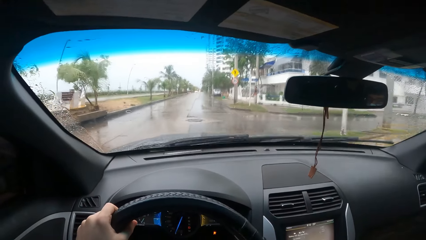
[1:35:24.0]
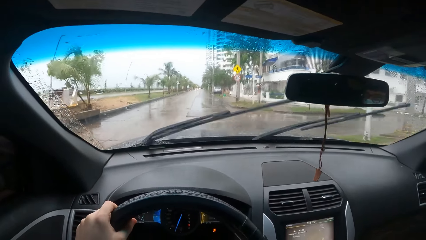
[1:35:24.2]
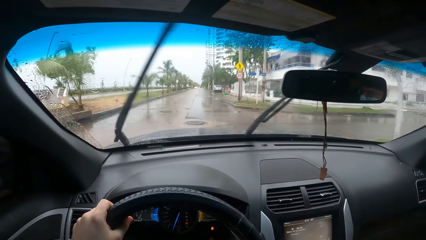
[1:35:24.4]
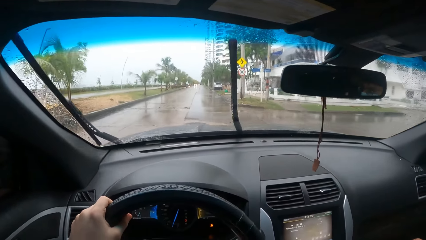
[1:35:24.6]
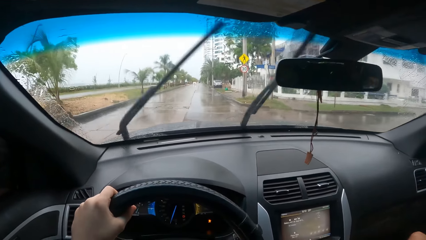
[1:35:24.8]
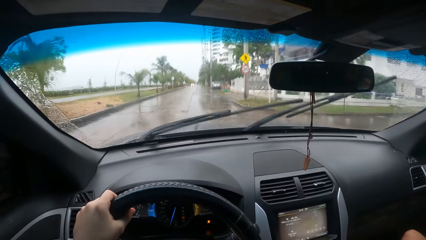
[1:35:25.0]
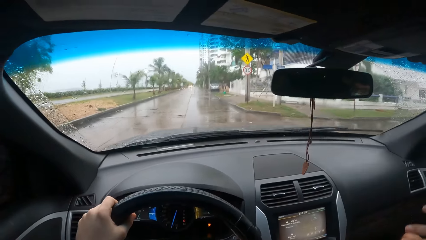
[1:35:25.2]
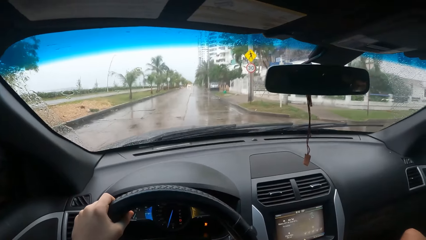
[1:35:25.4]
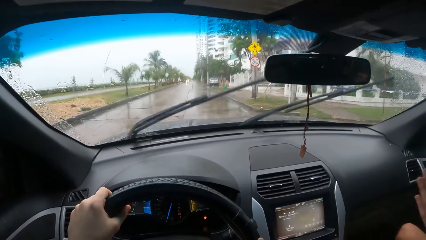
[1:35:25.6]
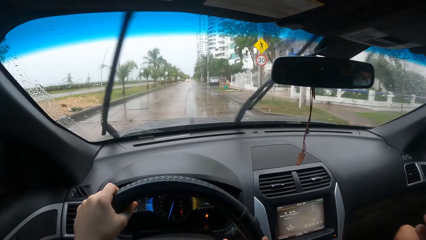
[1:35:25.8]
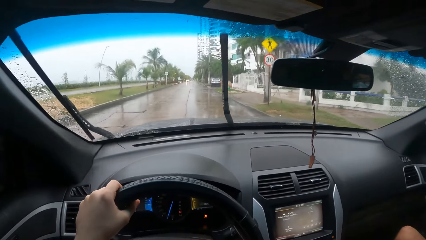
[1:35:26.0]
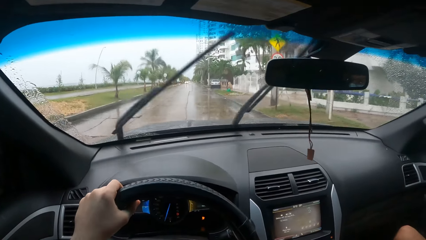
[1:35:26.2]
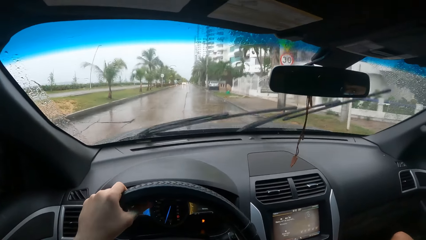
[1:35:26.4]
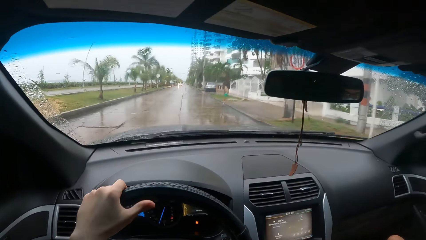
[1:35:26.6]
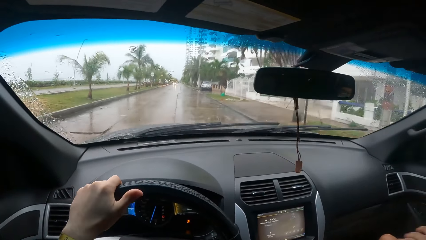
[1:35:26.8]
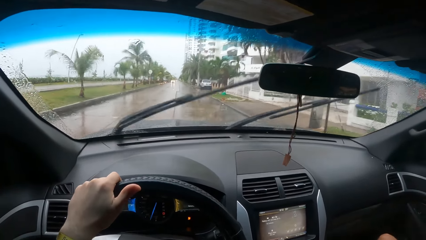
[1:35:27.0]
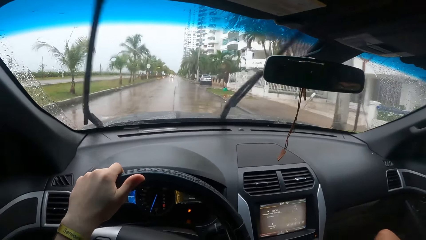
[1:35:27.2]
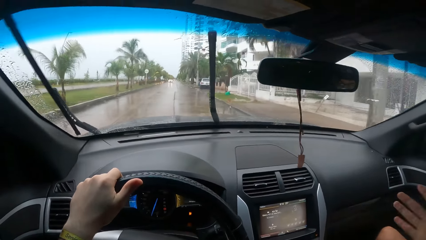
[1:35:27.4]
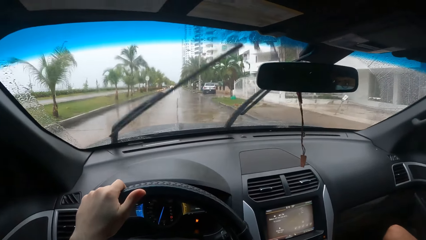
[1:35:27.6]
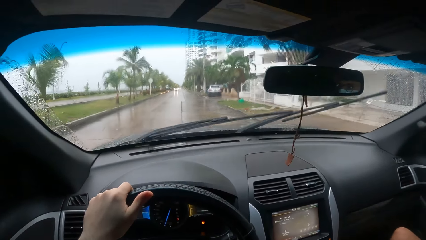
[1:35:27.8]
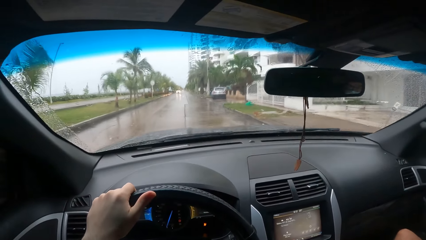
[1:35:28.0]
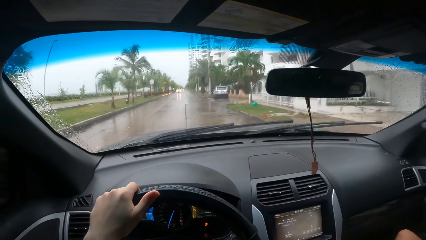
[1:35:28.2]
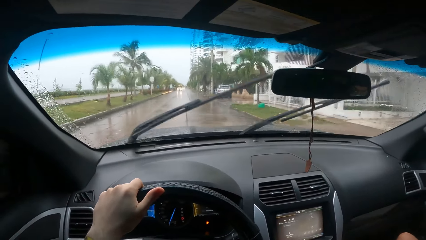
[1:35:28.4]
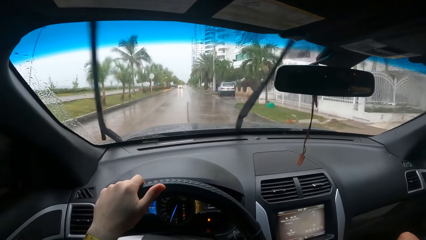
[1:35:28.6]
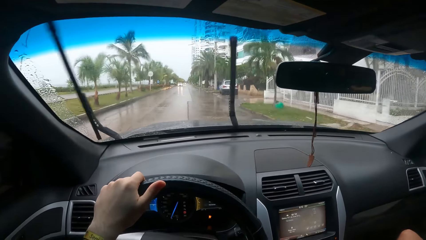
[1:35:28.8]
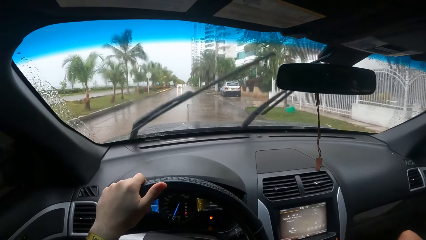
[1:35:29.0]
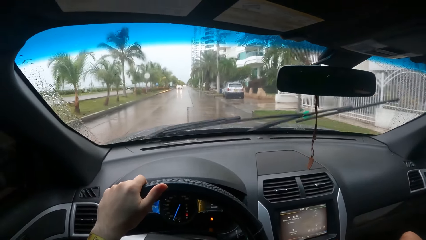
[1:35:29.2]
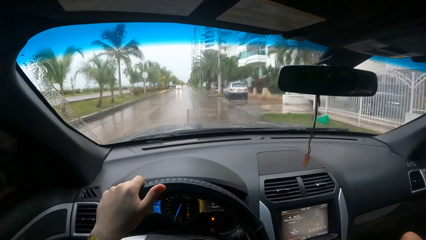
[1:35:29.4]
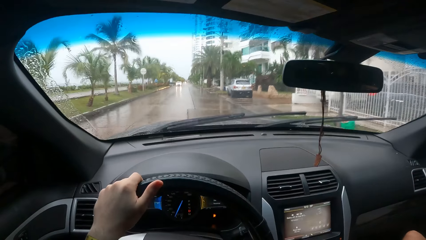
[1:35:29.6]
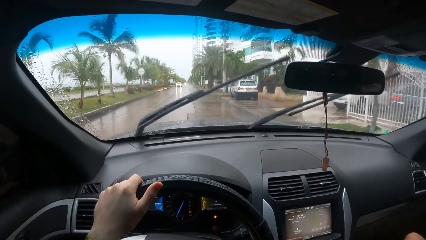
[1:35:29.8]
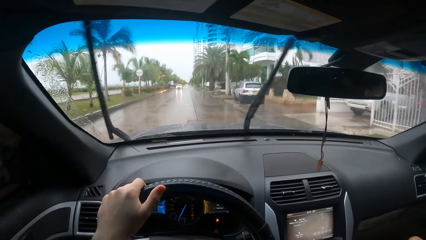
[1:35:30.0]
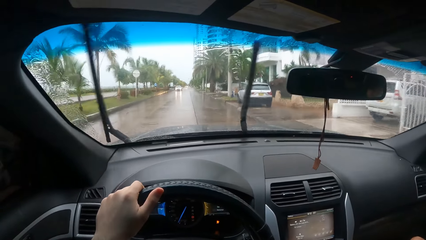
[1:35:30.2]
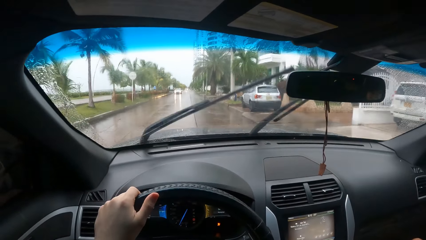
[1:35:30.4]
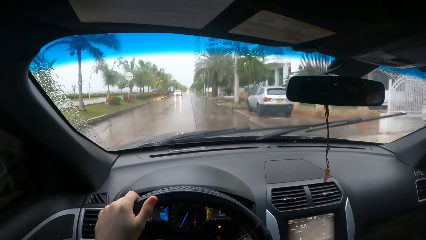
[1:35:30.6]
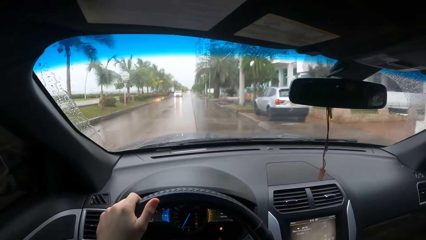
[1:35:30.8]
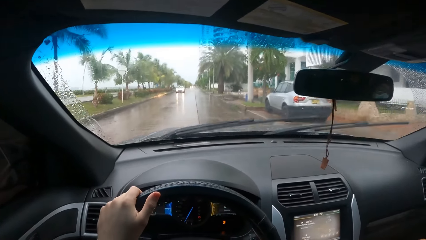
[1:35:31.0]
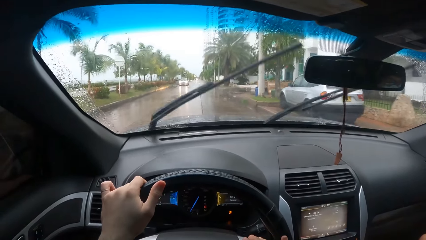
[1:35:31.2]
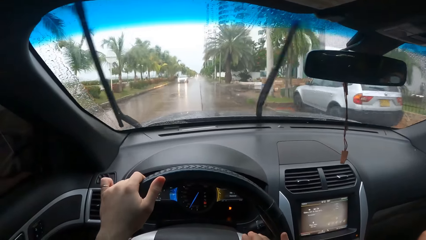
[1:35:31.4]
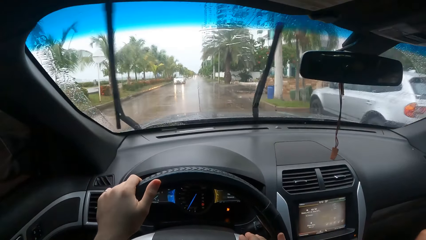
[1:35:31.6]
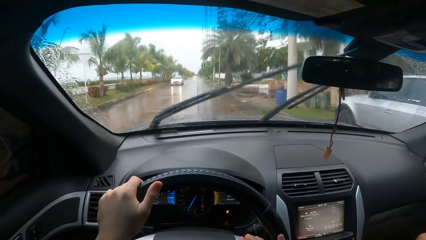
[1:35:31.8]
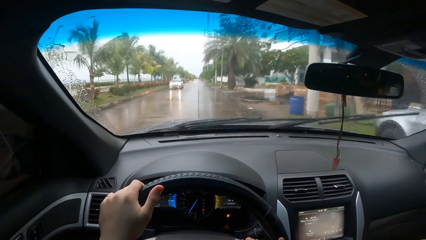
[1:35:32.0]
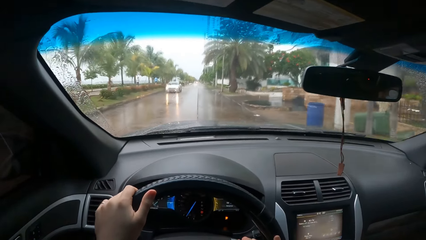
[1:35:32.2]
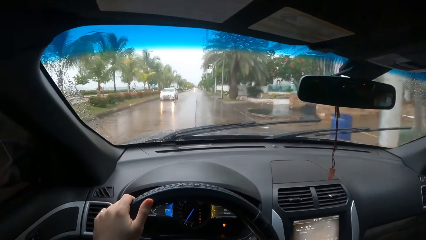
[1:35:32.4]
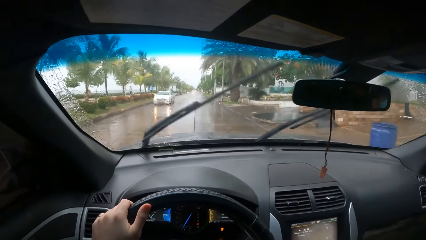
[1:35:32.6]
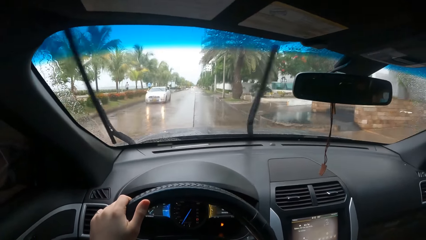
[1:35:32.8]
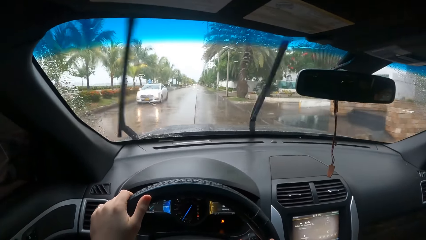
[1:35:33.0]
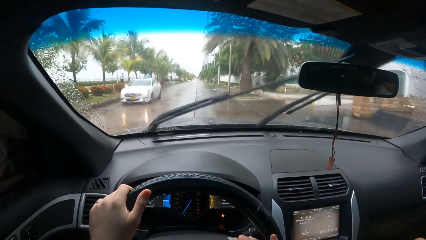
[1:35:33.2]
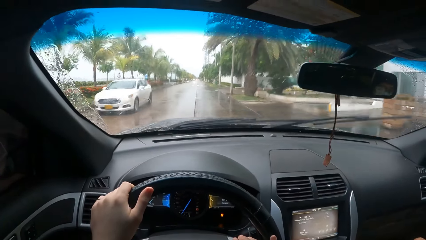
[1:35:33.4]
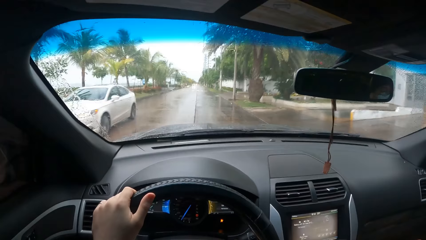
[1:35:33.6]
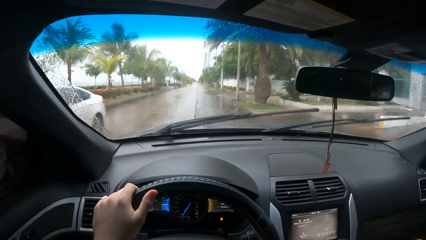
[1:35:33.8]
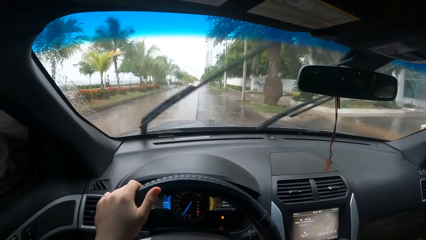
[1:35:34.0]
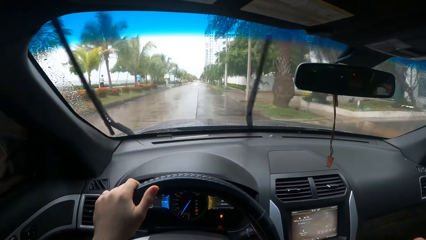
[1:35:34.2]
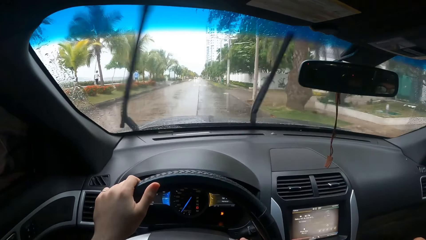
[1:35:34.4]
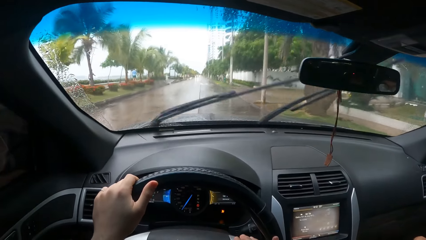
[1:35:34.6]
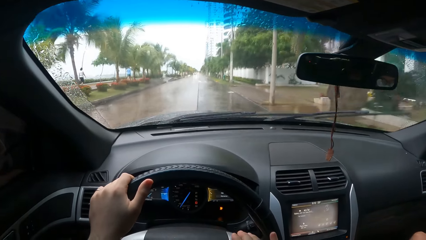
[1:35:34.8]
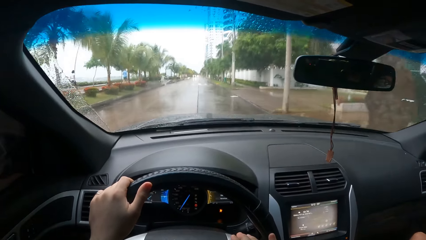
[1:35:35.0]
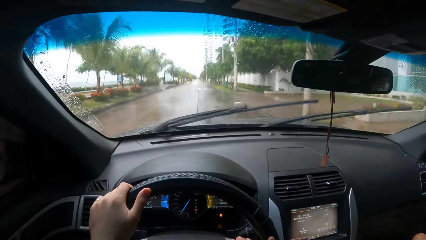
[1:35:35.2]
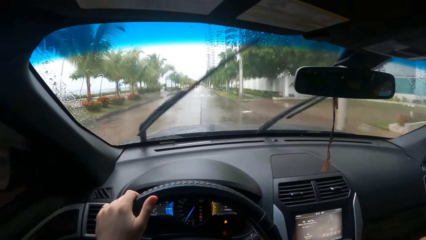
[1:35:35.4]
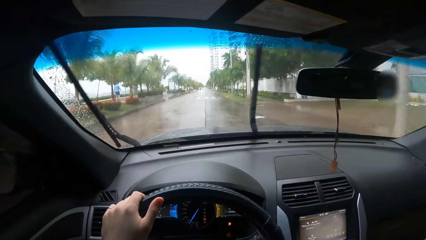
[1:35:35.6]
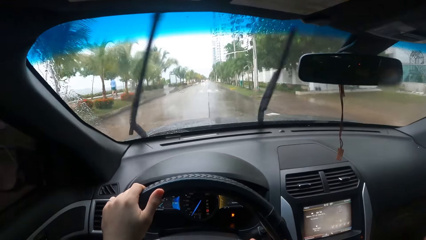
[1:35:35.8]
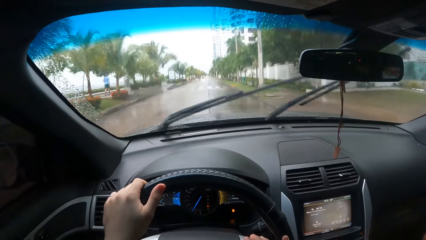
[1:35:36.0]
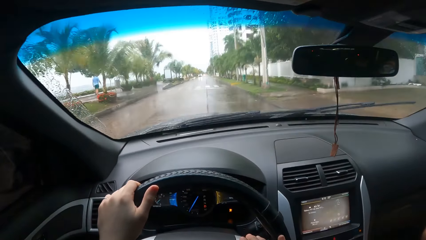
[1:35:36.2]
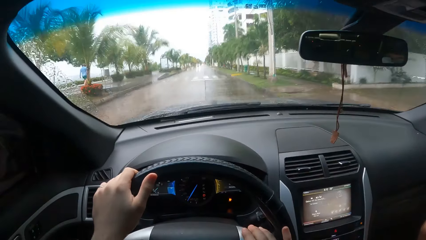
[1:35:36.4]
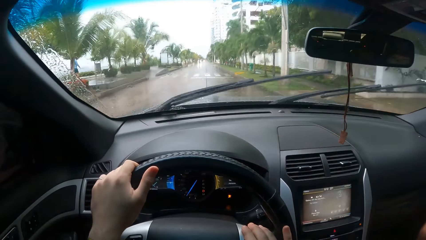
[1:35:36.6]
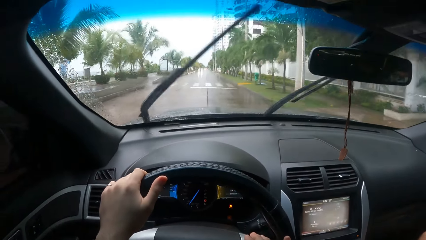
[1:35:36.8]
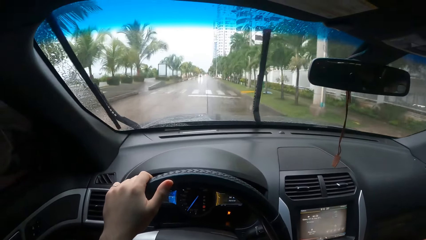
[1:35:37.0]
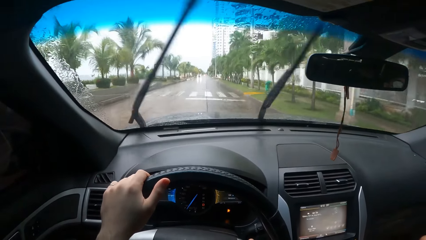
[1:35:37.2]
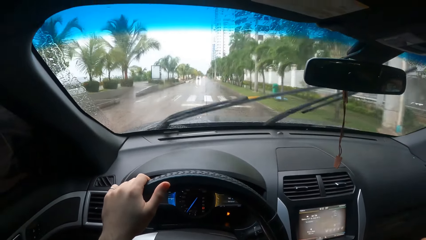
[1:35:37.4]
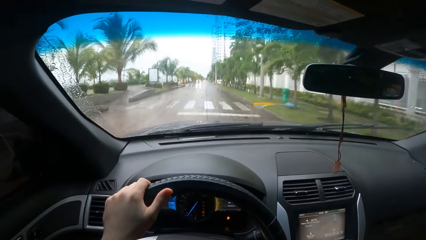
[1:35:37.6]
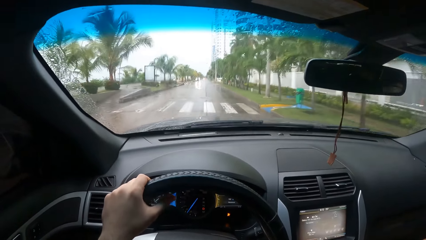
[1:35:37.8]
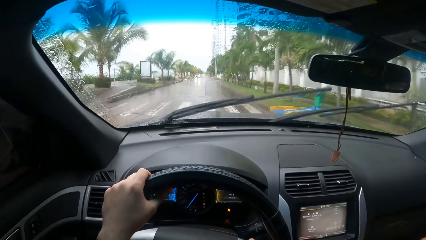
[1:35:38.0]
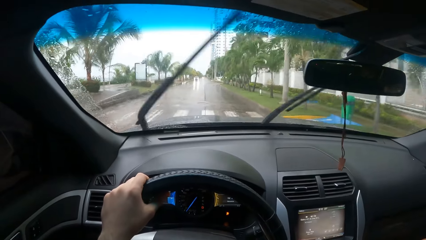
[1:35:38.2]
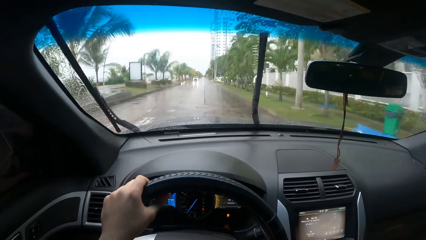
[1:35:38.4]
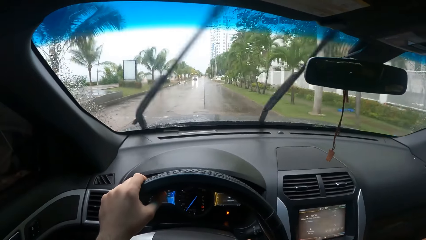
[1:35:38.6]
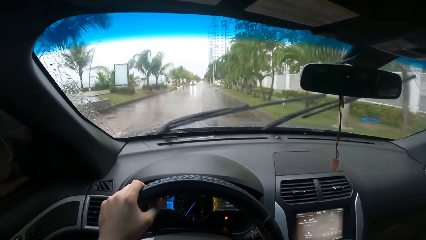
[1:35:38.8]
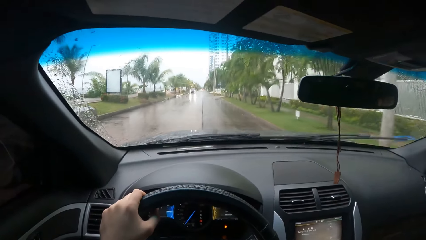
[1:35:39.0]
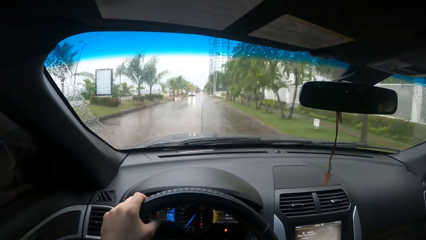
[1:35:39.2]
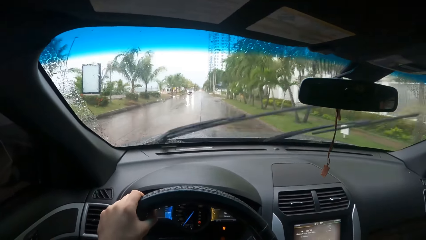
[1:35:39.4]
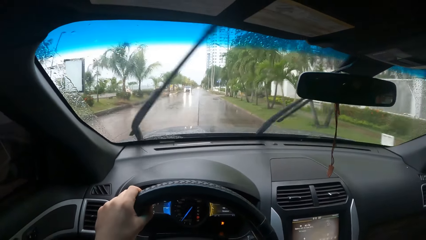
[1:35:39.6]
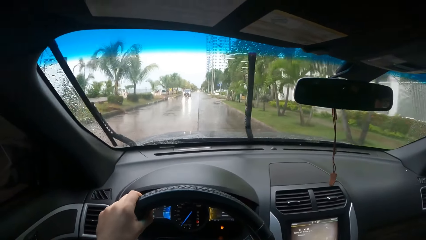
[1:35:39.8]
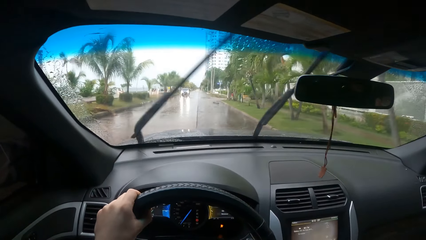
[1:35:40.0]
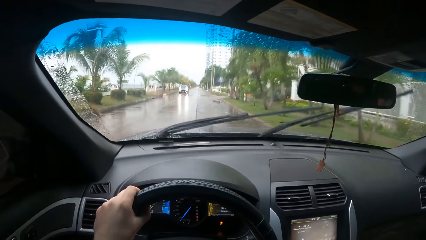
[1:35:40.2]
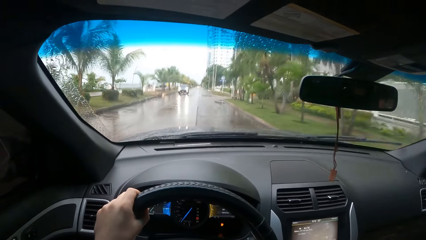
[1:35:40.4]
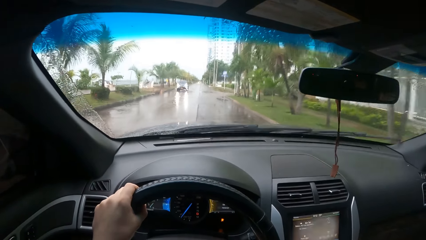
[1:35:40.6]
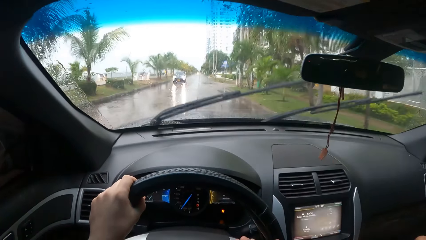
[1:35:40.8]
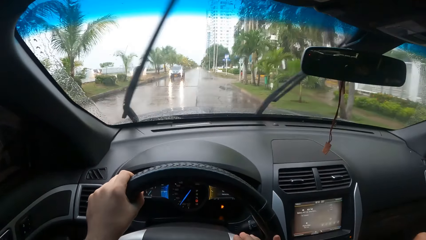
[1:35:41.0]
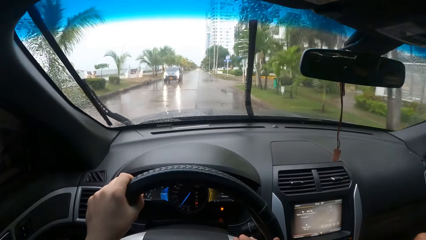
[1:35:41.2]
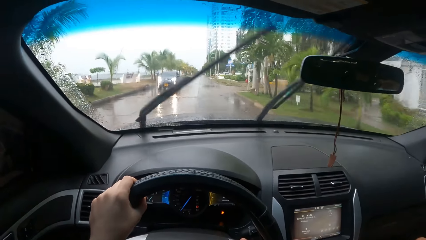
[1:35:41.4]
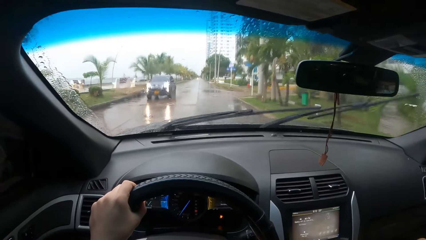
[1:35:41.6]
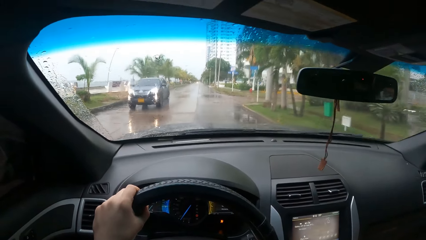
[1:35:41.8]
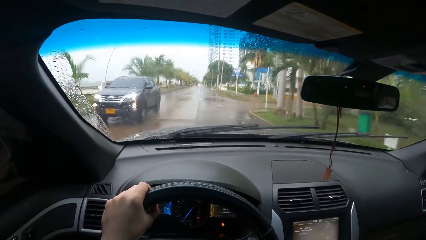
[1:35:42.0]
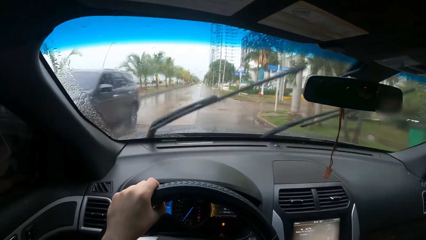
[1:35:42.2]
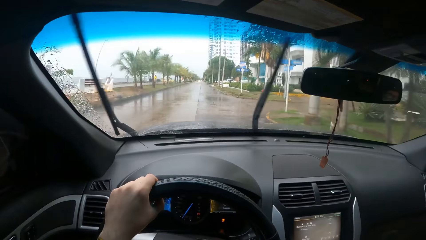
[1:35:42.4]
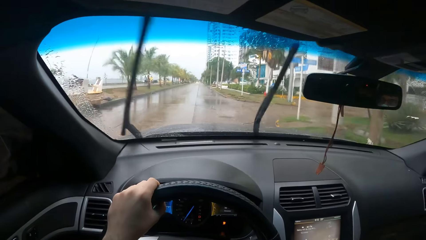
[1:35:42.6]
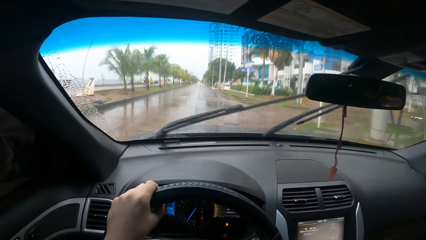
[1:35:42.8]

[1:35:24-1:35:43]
A man gestures. The camera wearer drives the car on the road.
